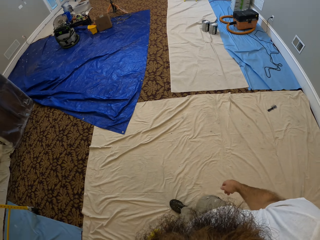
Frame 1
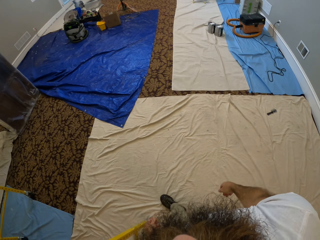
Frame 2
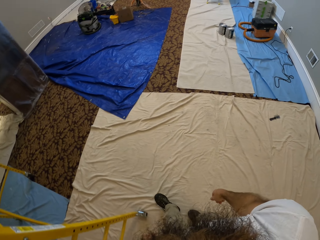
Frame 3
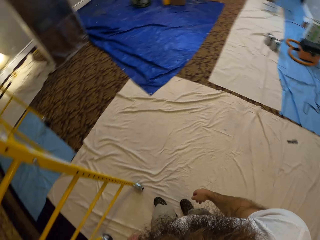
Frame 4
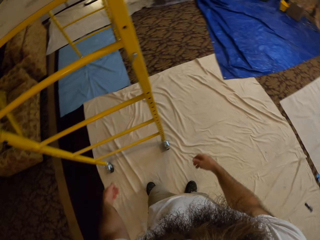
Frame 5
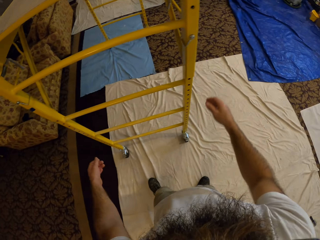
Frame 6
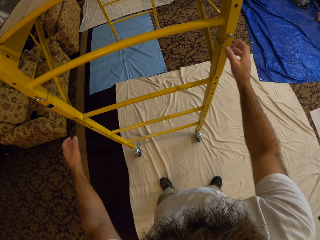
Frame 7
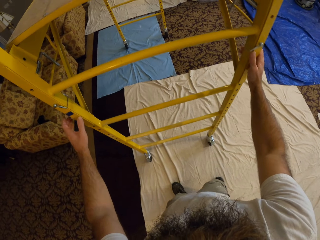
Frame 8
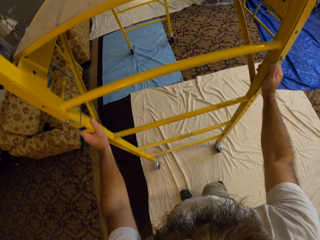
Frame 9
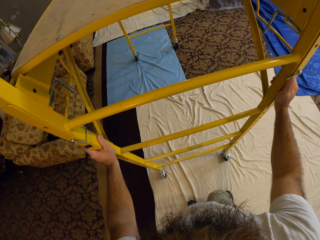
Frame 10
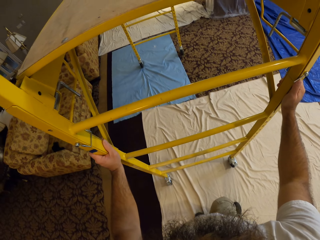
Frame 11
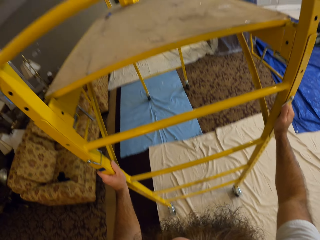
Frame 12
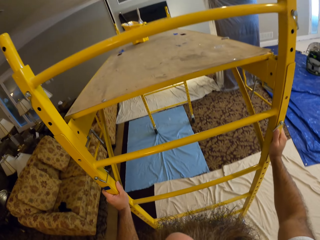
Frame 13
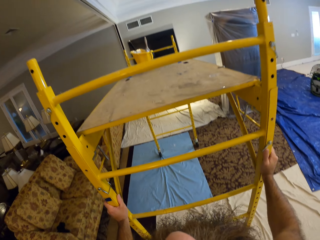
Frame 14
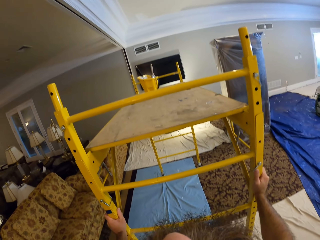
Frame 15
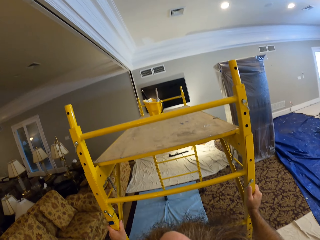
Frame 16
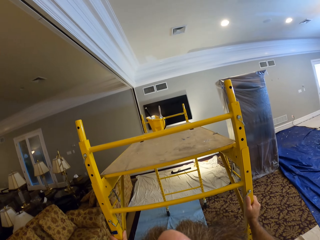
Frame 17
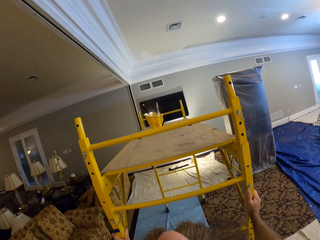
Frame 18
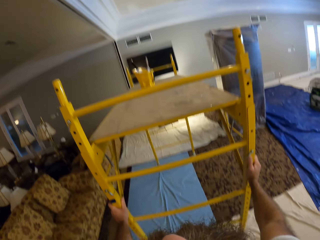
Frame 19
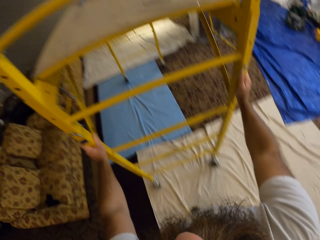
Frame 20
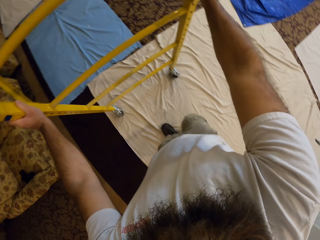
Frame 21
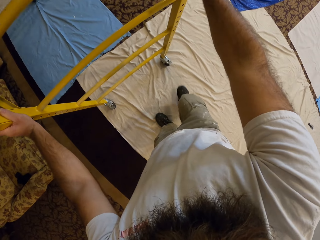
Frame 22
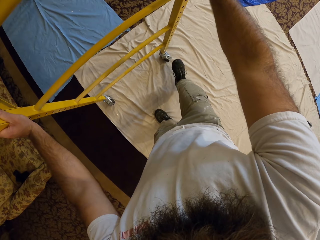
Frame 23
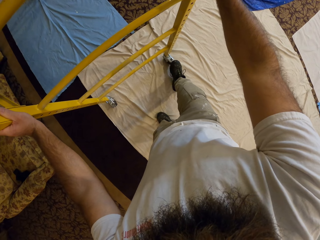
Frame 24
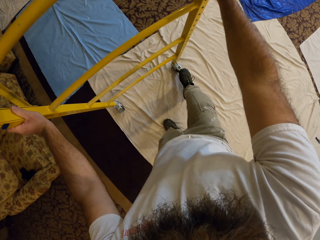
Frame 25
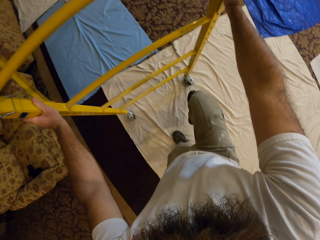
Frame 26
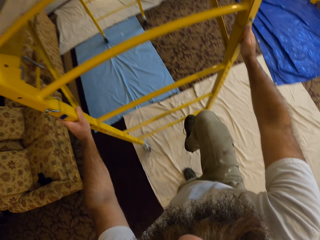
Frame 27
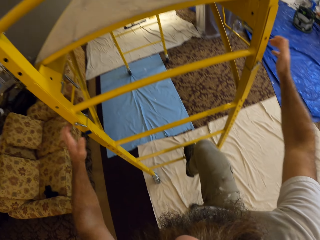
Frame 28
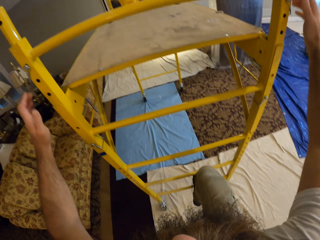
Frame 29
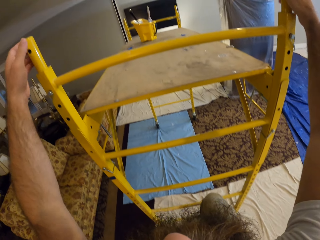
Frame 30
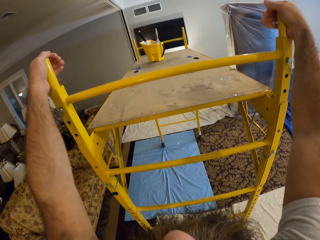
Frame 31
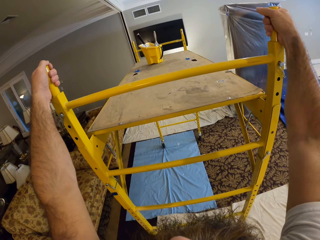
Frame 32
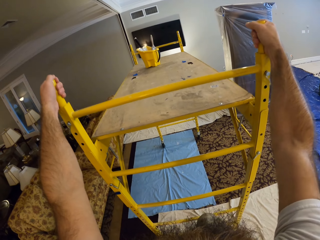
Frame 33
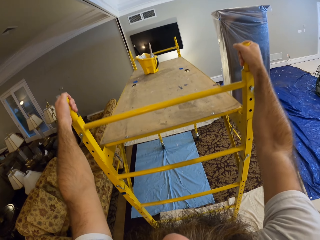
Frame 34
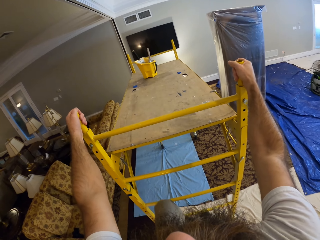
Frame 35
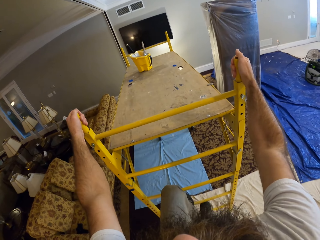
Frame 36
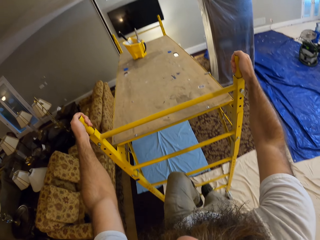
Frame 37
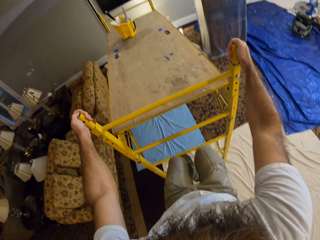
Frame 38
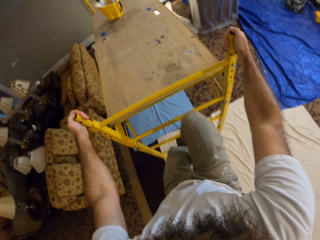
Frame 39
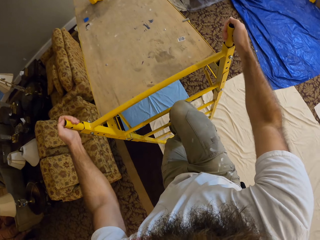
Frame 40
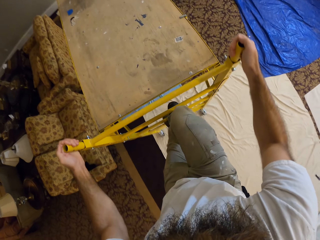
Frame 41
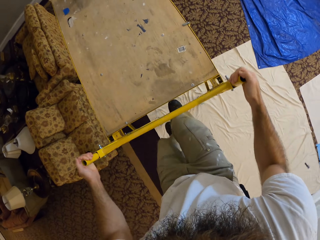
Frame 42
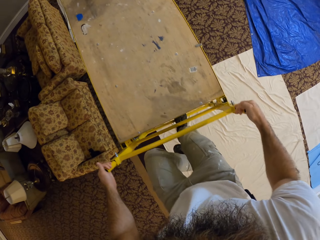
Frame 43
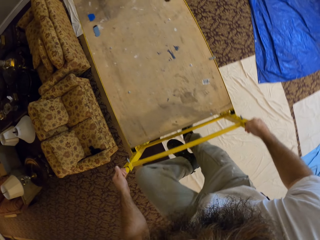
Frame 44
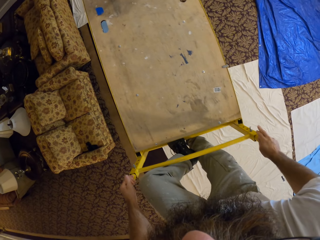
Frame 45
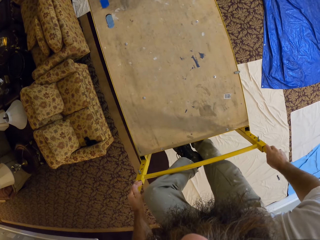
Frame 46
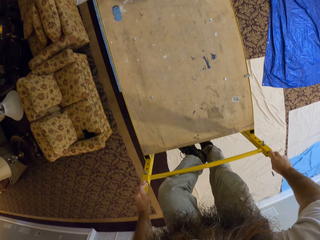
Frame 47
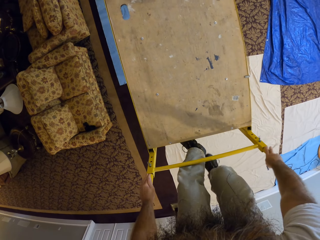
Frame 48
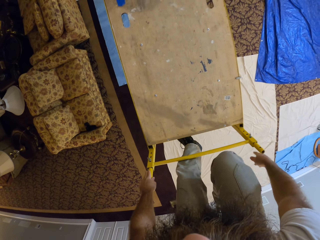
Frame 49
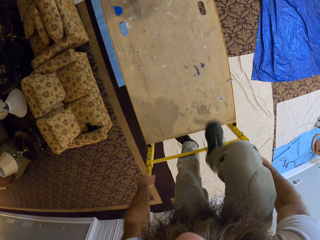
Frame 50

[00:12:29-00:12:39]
The camera wearer pushes the scaffold or ladder with his right hand. He holds the ladder. He adjusts the work bench with his right leg and climbs up the work bench with both hands.

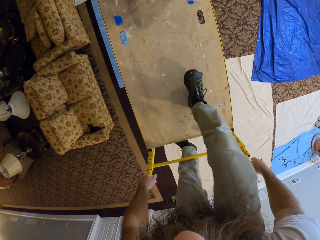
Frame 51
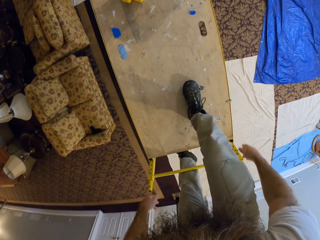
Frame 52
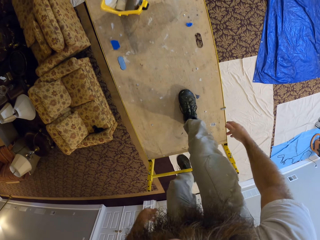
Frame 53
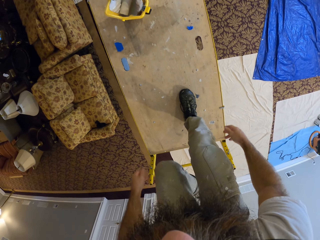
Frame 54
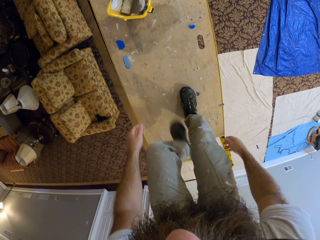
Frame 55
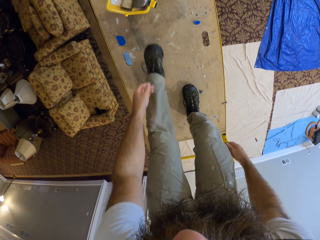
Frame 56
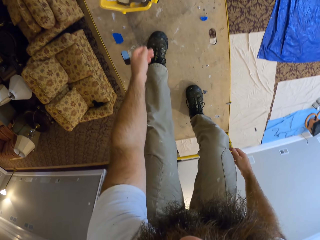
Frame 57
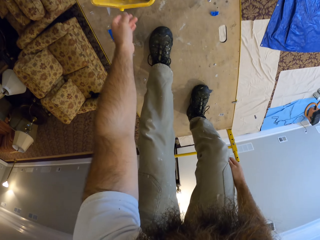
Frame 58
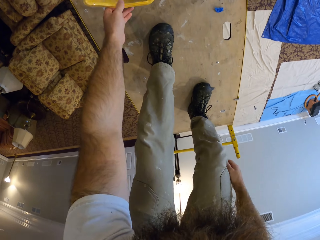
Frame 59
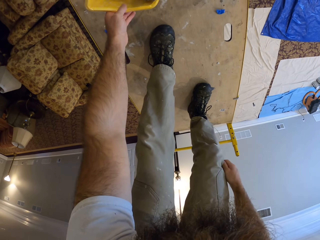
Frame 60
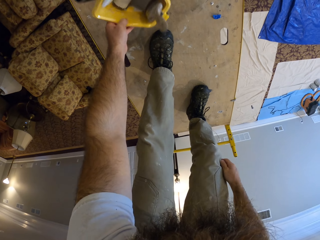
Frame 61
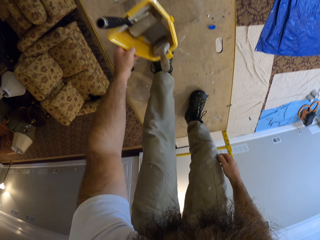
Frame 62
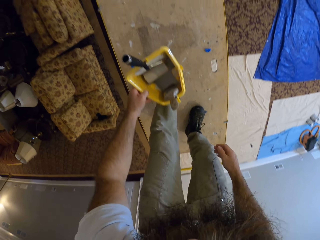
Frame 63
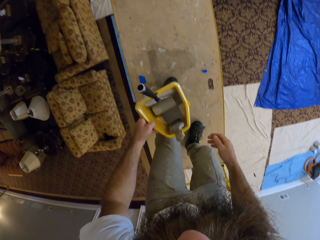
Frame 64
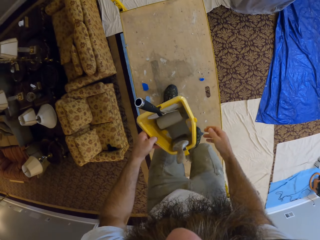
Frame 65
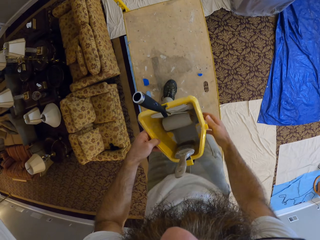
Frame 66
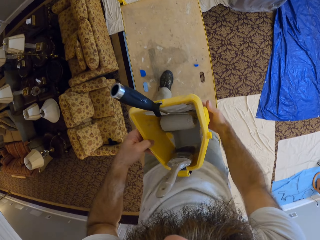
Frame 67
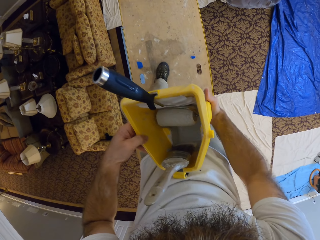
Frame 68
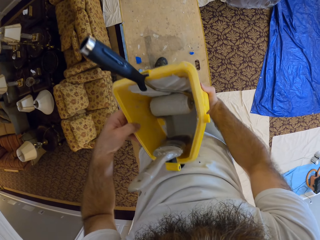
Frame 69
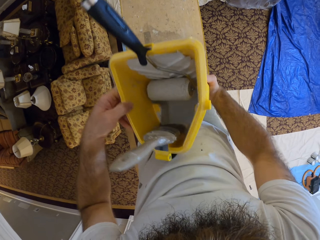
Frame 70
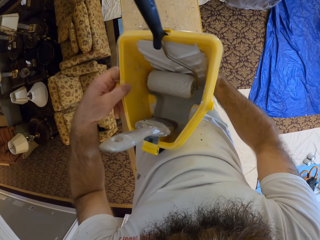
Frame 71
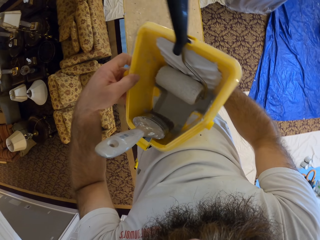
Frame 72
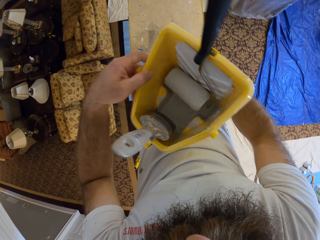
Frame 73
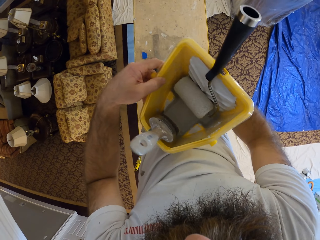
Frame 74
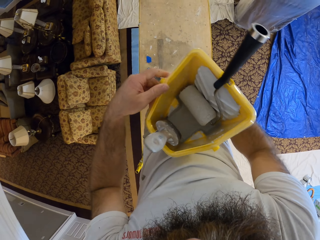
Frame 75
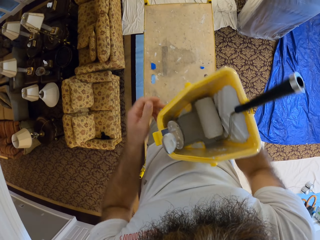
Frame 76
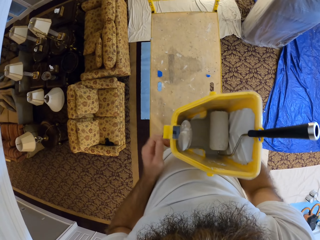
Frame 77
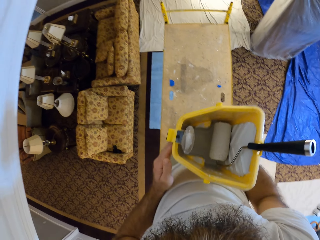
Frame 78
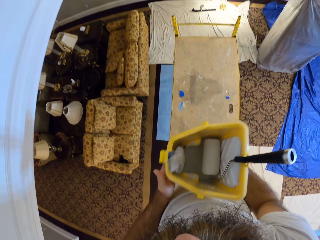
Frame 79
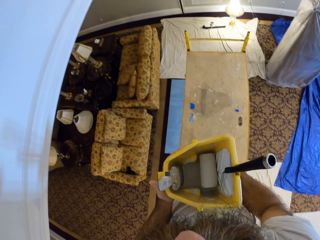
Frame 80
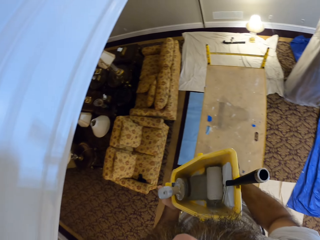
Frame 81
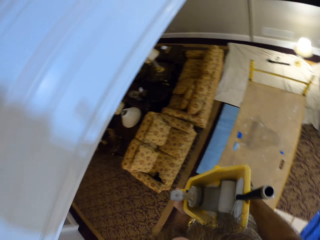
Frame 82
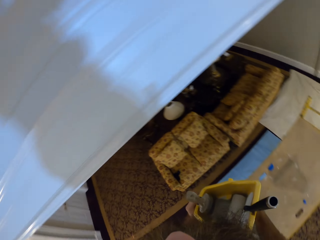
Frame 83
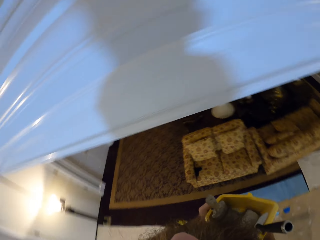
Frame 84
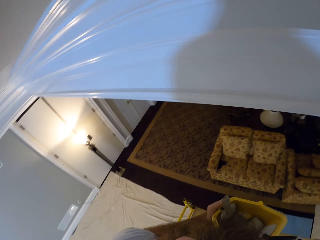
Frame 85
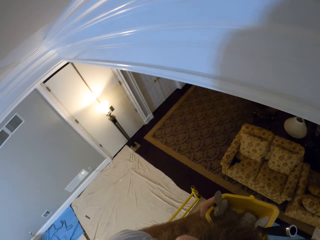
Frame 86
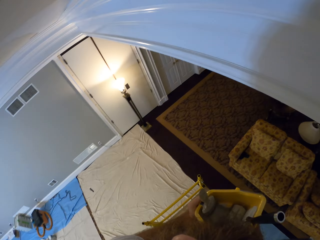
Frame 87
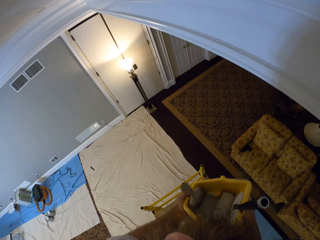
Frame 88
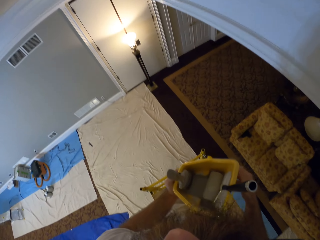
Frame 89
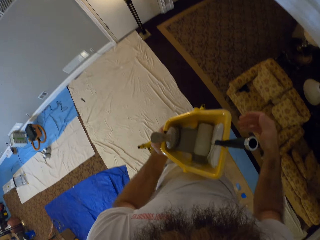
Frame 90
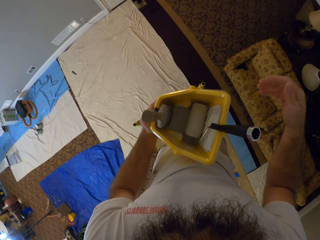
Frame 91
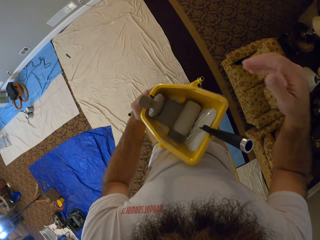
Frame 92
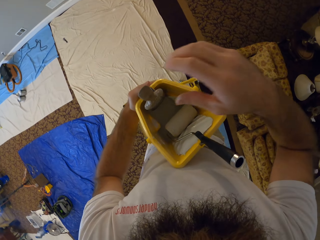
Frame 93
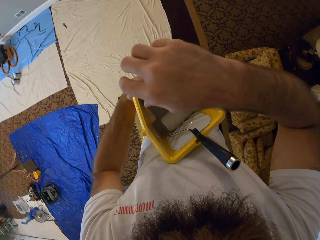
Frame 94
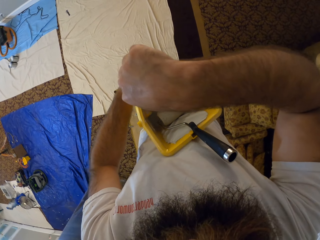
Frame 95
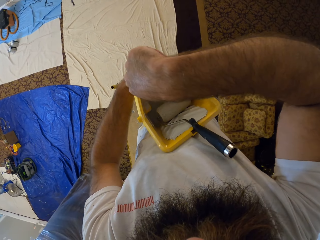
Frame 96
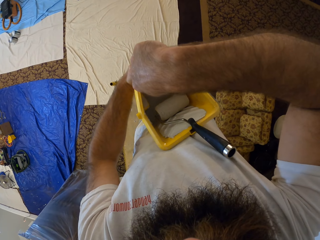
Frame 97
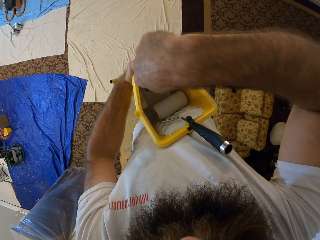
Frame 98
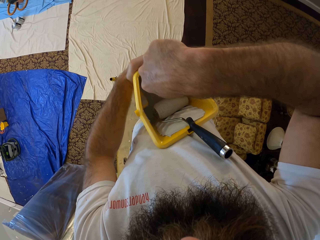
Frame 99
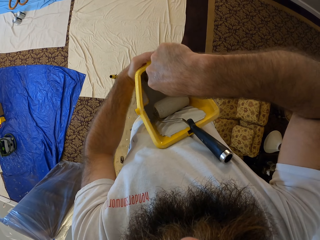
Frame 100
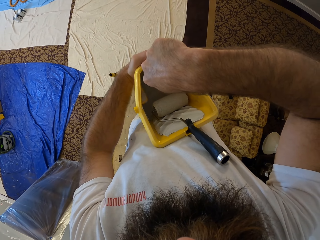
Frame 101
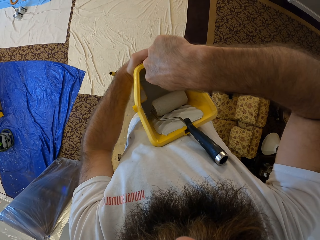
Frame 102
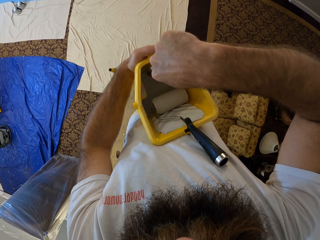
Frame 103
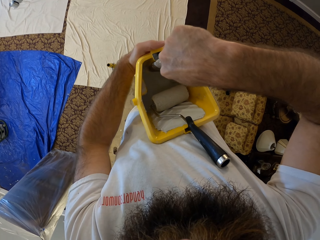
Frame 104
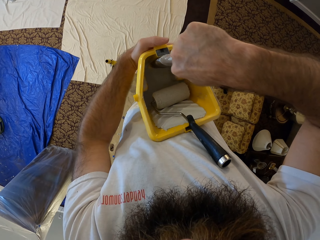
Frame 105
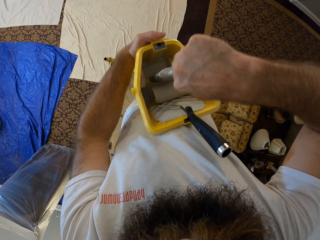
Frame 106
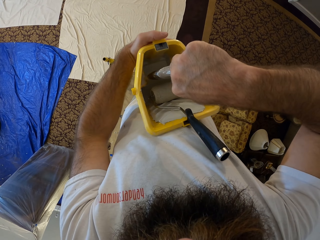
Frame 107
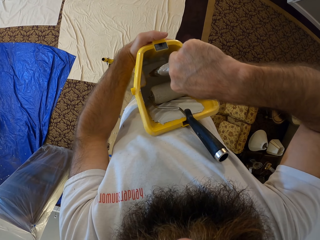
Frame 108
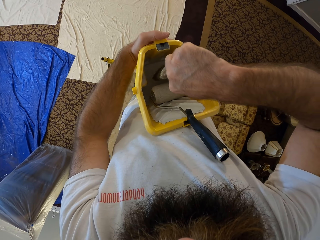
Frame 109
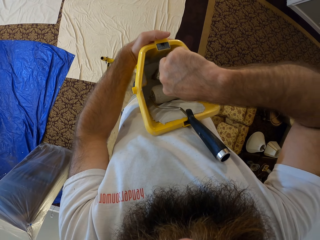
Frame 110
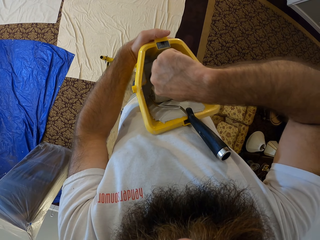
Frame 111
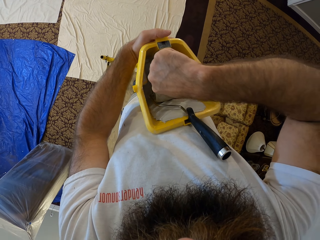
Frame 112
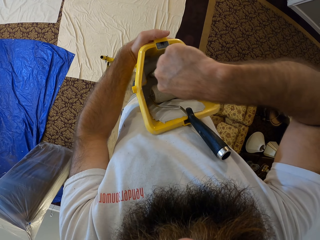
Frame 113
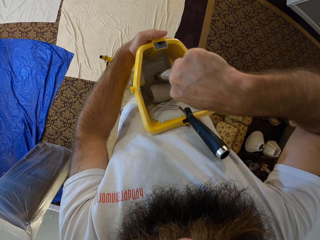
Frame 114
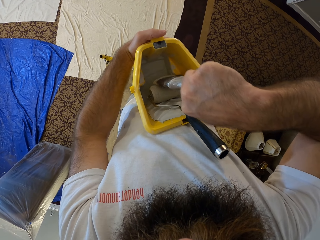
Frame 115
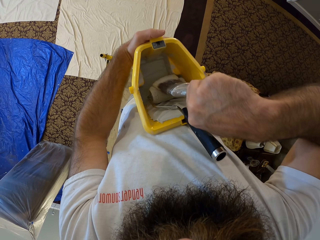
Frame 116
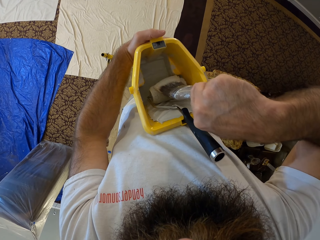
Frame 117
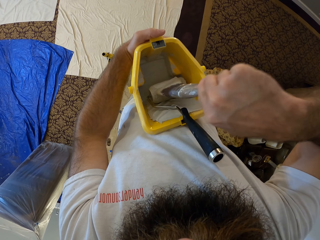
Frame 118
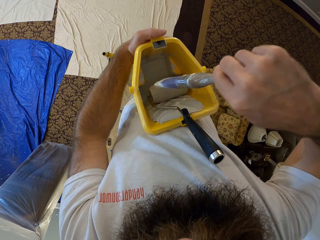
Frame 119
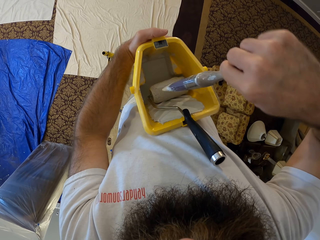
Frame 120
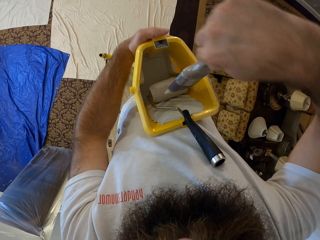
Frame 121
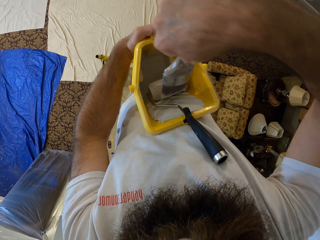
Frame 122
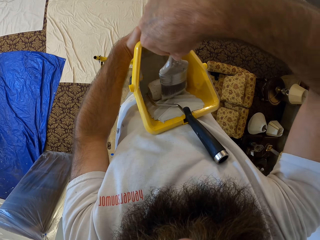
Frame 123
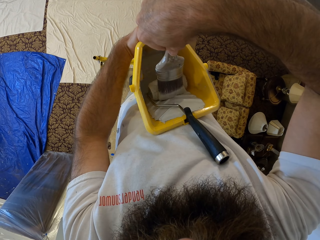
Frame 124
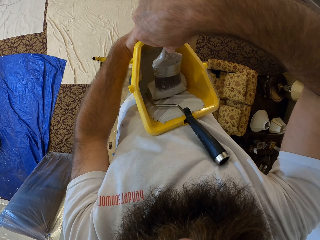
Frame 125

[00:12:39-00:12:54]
The camera wearer picks up the container of paint from the work bench with his left hand. He holds the container of paint with both hands. He holds the container of paint in his left hand. He picks up the brush from the paint container with his right hand. He dips the brush in the paint in the container in his left hand with his right hand. He rubs the brush on the roller in the container with his right hand.
